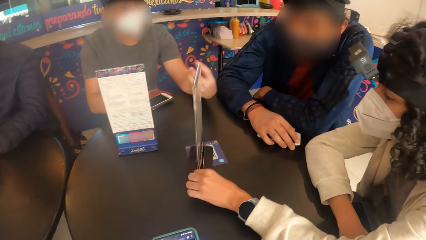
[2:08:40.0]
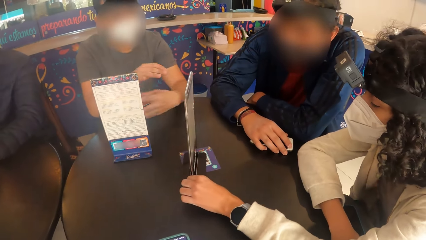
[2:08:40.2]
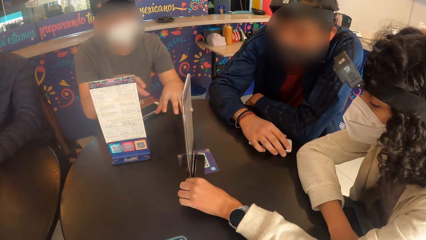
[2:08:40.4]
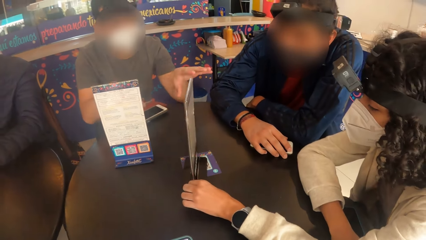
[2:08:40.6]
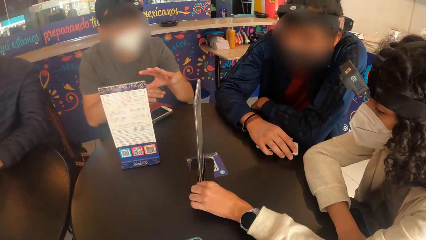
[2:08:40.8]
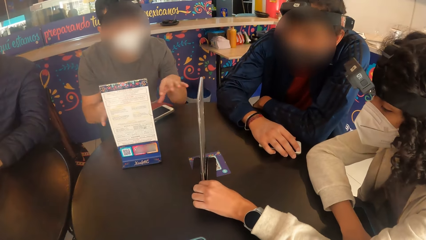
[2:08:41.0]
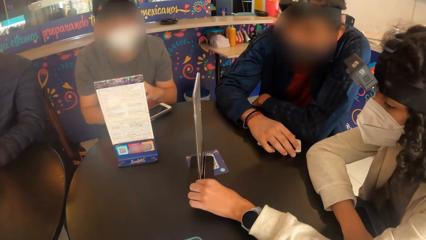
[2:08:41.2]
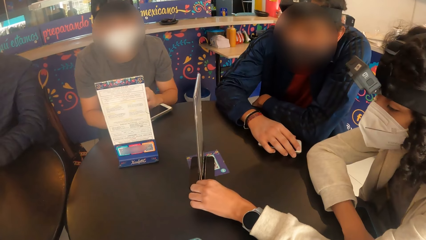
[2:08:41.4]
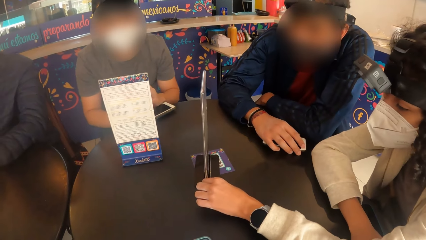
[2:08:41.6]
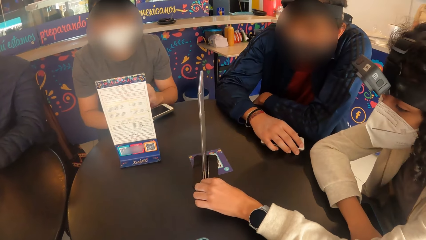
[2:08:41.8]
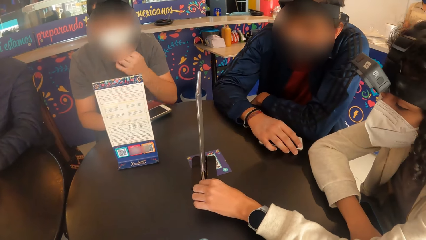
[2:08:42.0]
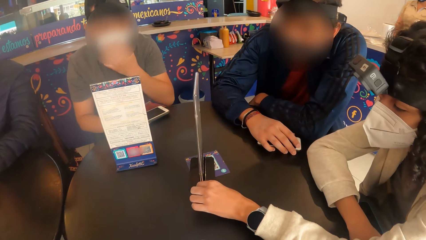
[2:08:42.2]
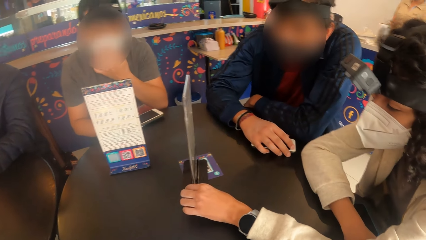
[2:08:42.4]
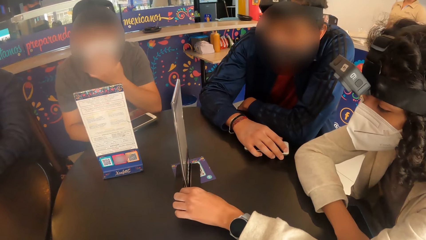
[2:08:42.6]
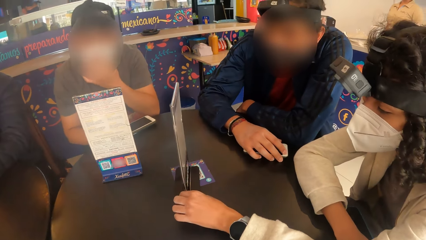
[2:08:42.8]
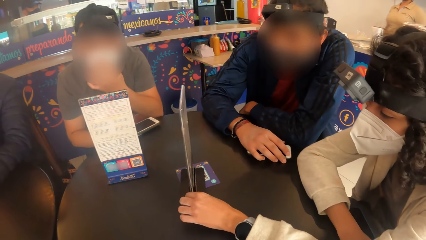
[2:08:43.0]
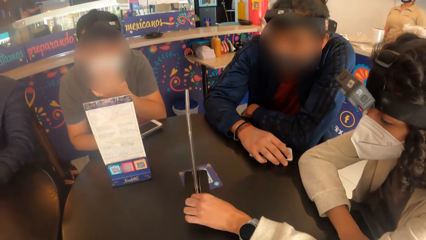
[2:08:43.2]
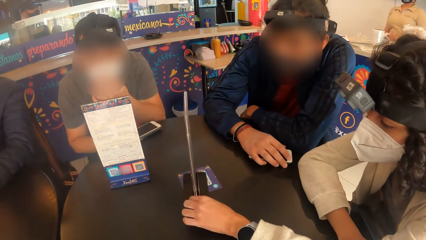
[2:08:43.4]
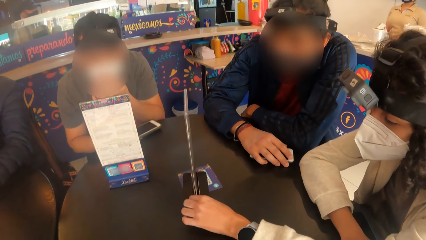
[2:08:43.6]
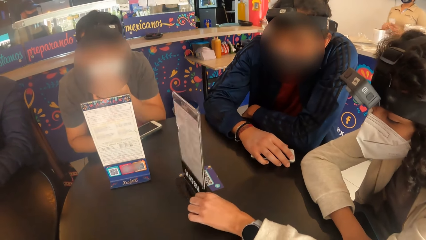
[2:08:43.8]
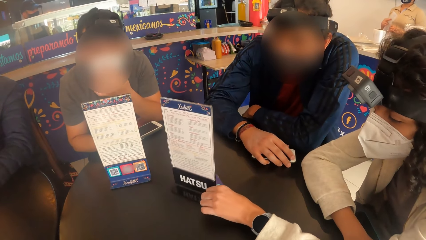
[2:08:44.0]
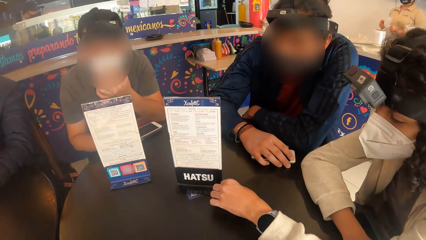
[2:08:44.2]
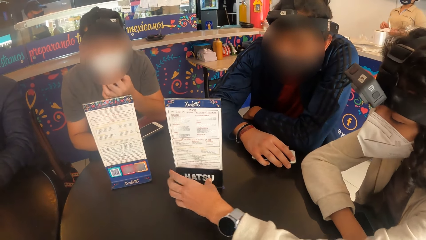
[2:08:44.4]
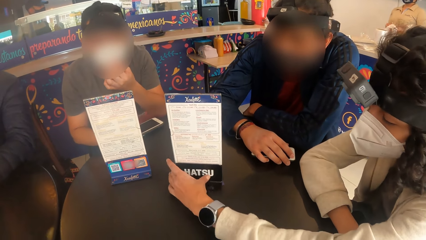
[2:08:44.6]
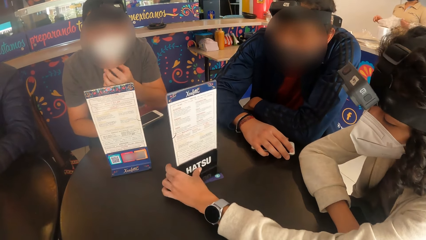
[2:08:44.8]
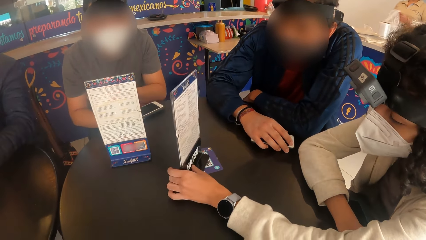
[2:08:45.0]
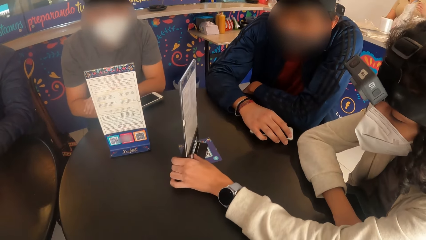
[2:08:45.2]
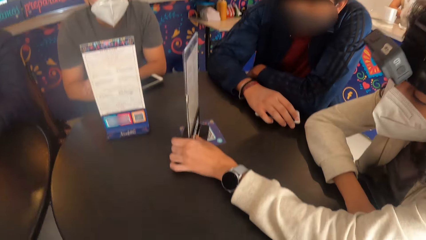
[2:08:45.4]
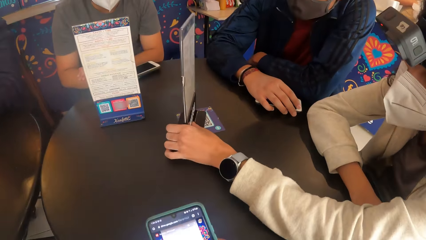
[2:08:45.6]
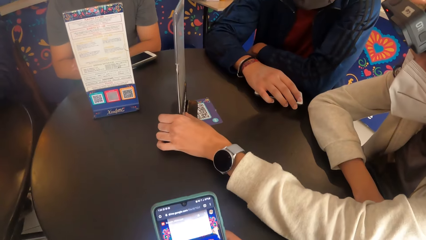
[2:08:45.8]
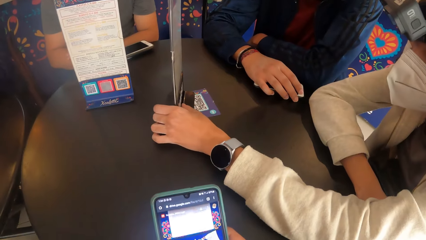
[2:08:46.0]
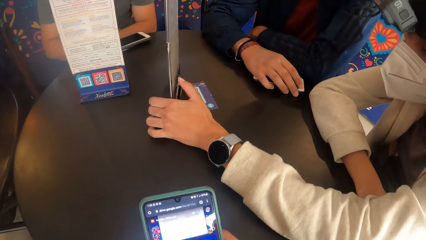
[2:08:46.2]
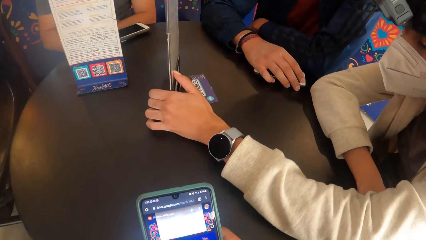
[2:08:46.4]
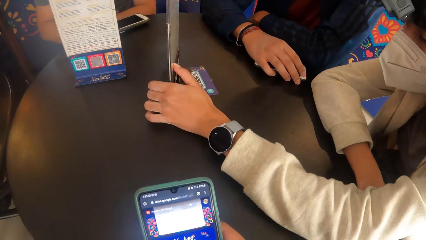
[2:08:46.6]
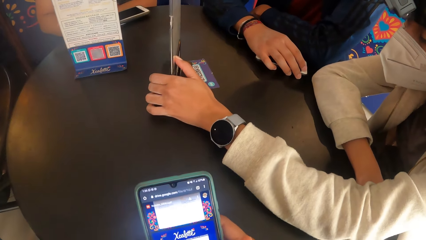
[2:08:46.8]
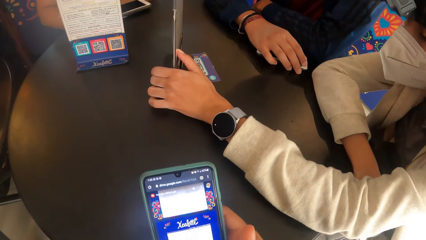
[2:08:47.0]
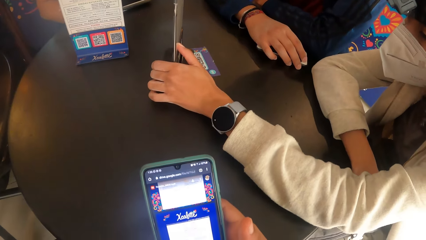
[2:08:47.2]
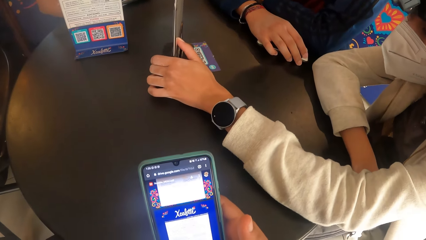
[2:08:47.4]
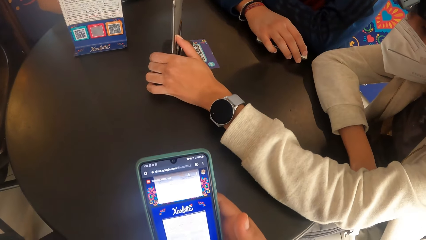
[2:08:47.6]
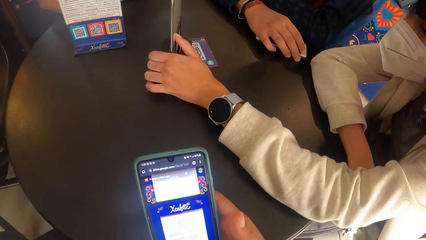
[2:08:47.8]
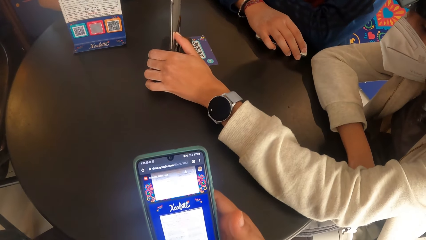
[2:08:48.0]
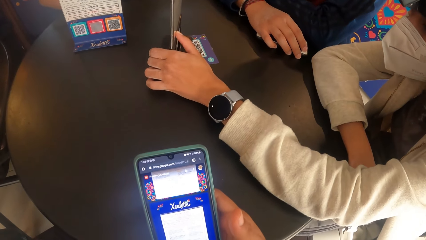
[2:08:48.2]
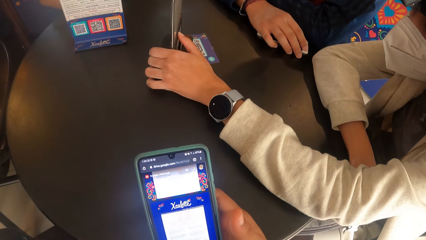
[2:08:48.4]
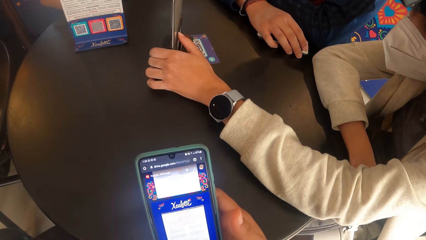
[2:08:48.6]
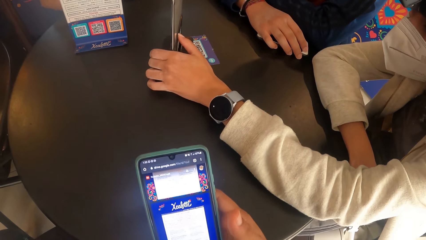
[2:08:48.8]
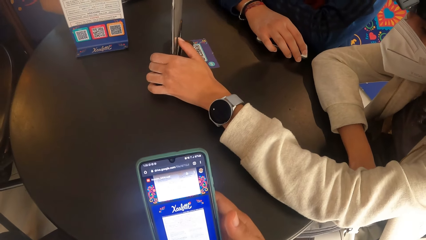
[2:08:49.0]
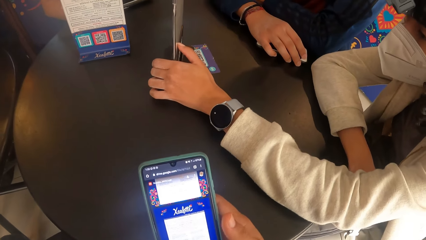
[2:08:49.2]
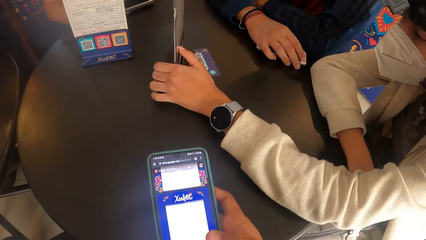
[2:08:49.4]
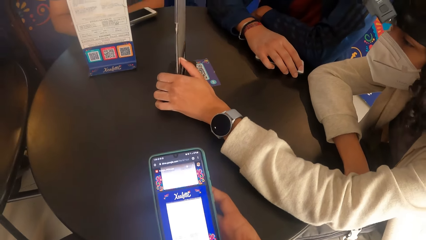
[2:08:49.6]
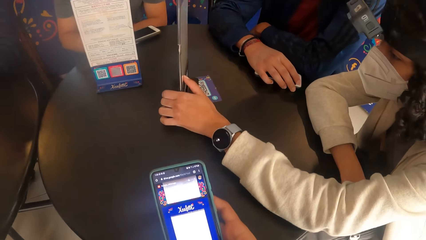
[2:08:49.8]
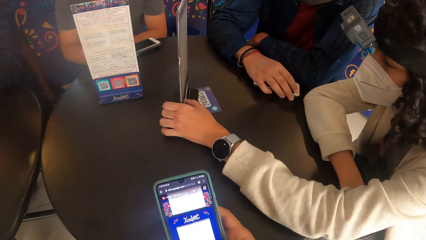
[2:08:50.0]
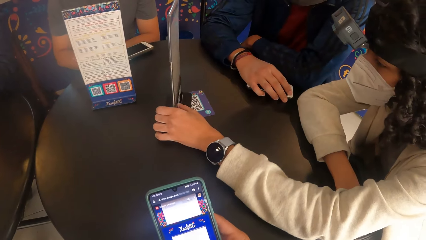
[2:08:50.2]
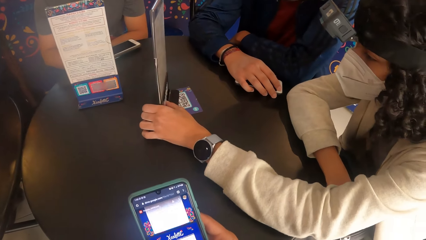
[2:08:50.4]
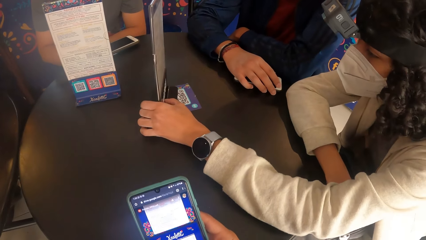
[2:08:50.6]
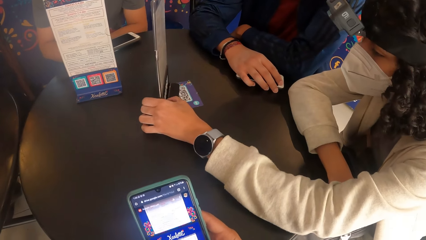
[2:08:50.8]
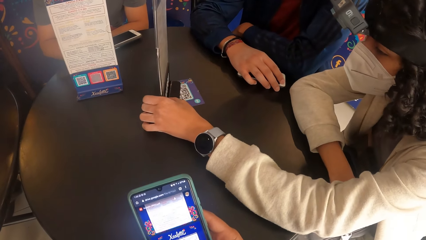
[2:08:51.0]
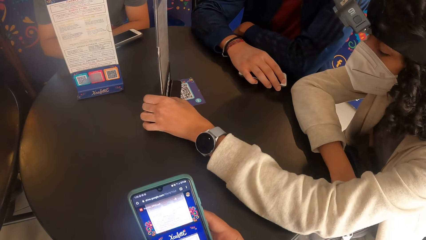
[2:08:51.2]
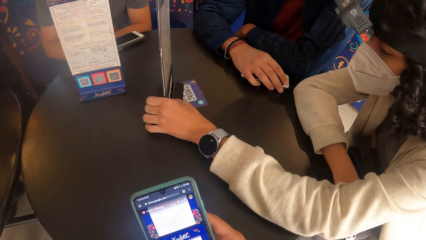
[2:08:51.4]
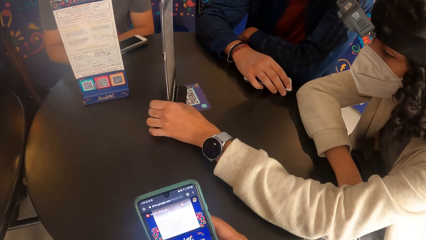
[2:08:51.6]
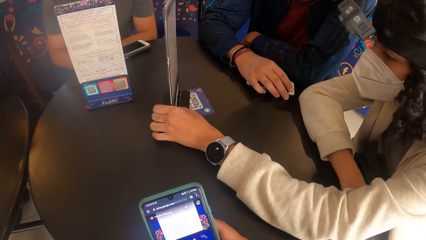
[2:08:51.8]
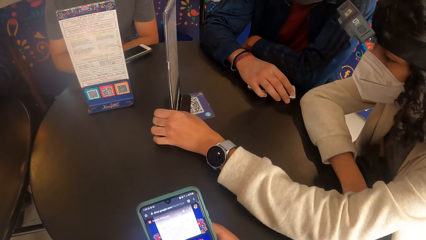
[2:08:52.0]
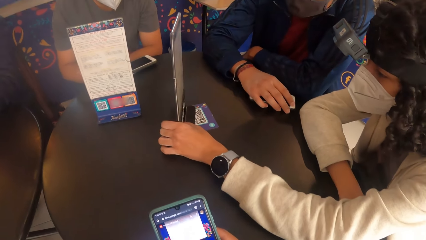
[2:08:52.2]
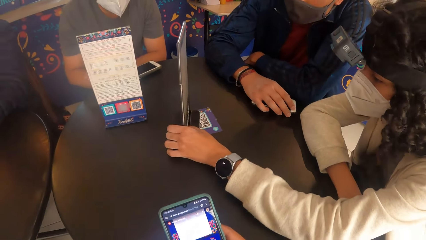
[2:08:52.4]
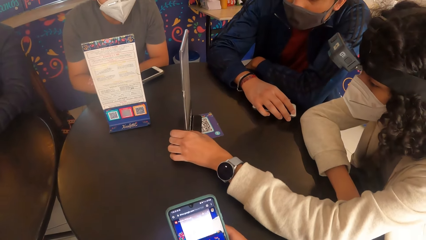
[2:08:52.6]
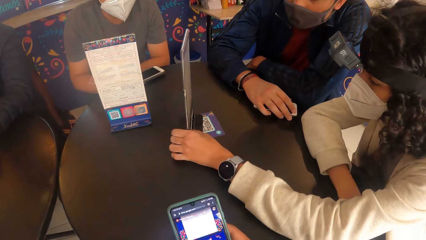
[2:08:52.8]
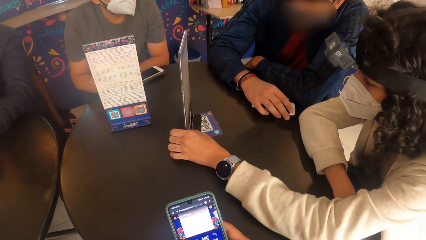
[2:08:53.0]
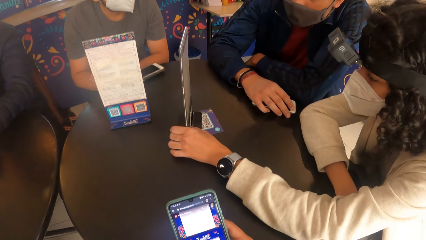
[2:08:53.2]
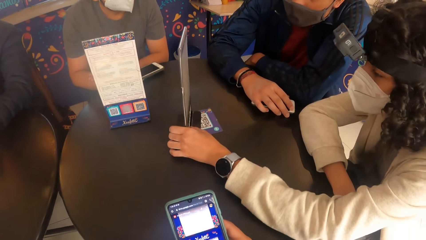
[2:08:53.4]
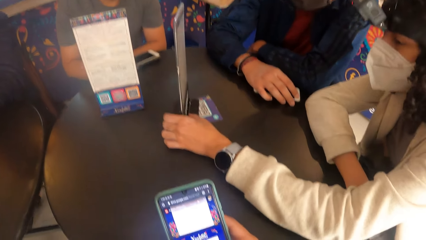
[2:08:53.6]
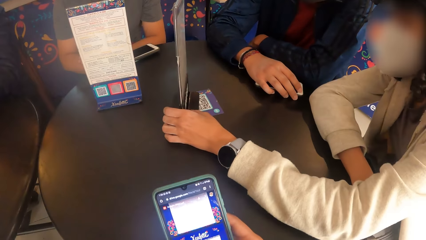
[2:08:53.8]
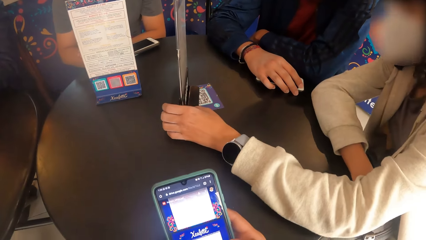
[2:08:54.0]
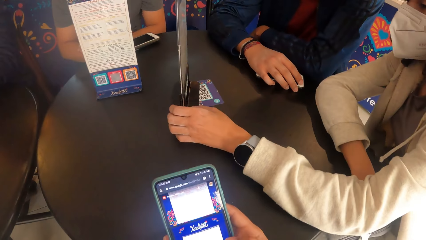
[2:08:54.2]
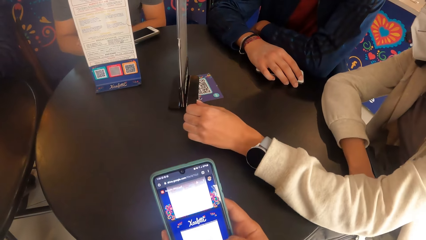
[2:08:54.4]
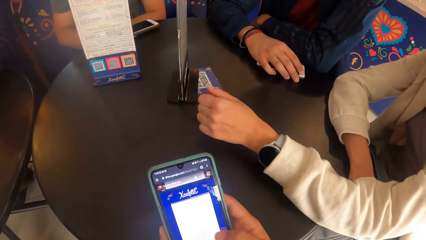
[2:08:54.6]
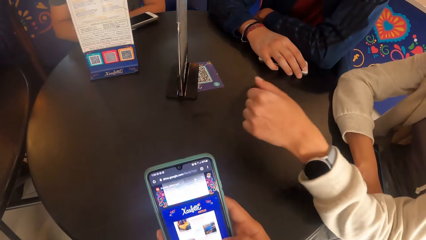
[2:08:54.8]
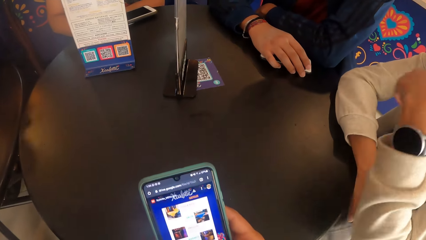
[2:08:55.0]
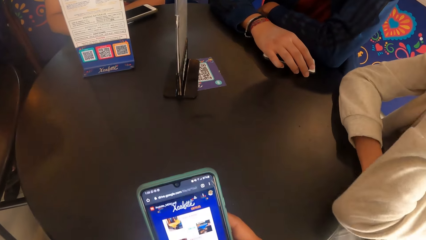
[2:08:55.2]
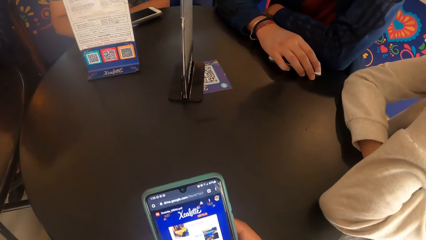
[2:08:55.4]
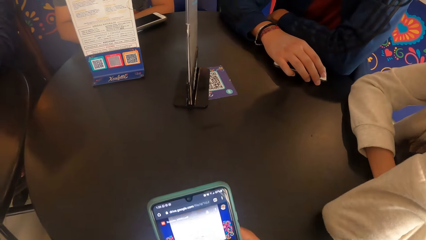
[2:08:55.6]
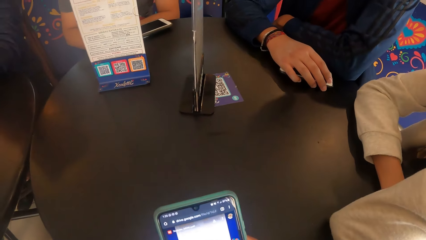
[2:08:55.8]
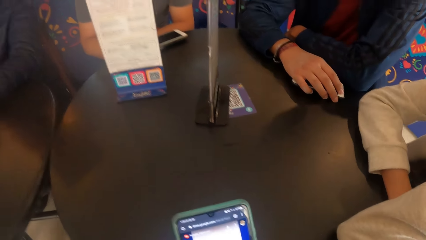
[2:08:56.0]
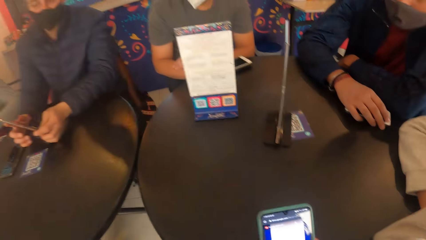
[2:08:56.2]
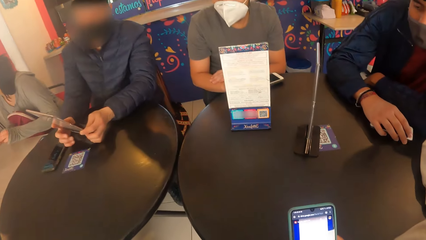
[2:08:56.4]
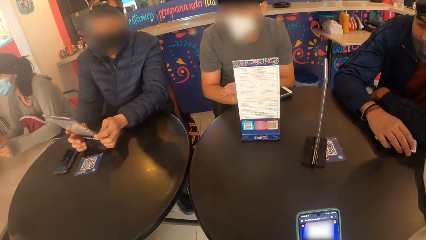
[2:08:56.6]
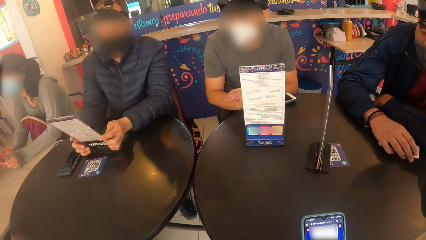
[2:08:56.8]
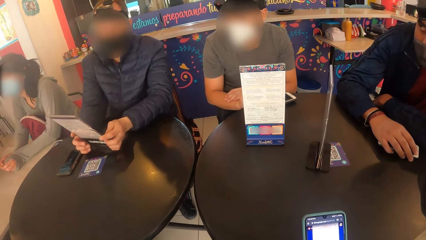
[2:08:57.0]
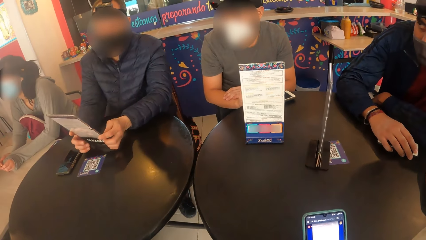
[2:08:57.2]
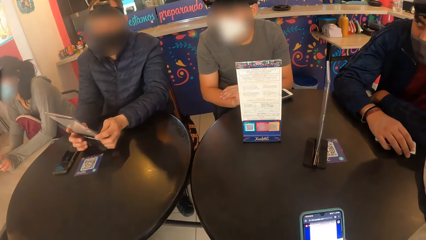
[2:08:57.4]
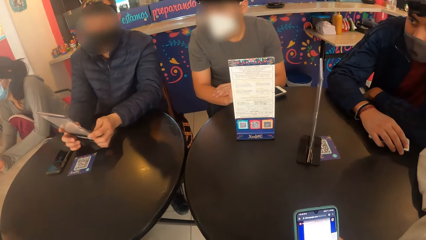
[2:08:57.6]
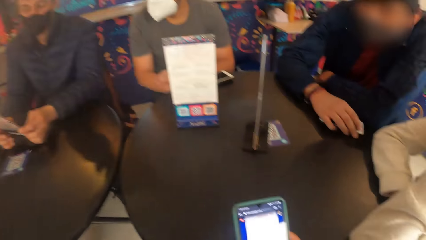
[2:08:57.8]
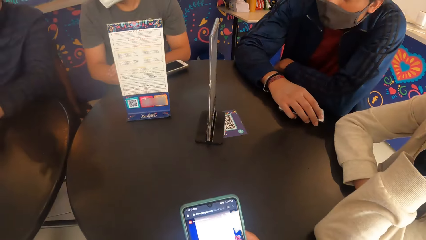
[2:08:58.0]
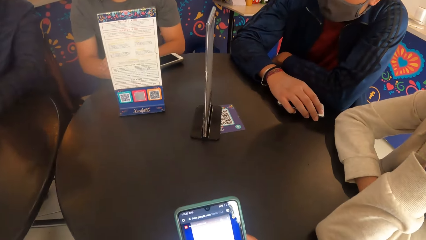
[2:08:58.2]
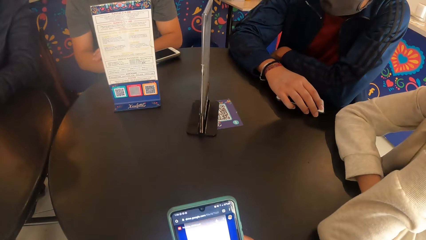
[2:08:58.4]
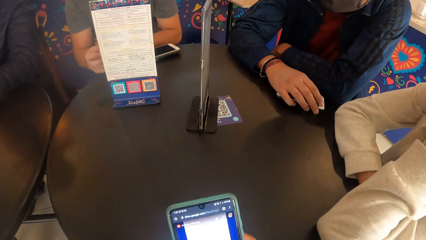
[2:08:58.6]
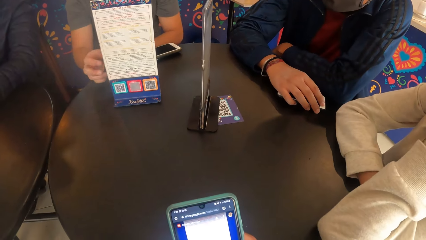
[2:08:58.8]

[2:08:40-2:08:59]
The camera wearer looks around. The man adjusts his nose mask with his left hand. The woman flips the menu holder on the black table with her left hand. The camera wearer operates the phone with both hands.
